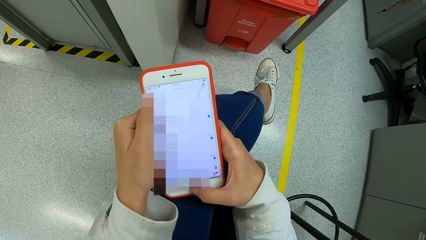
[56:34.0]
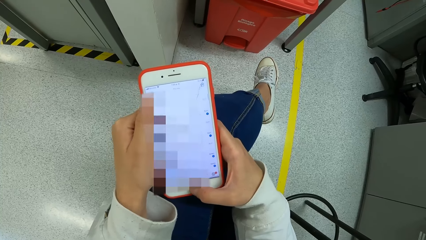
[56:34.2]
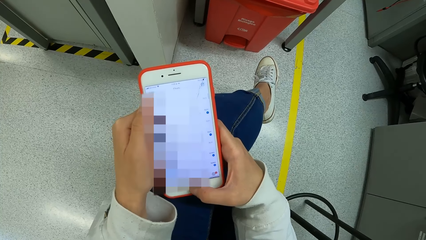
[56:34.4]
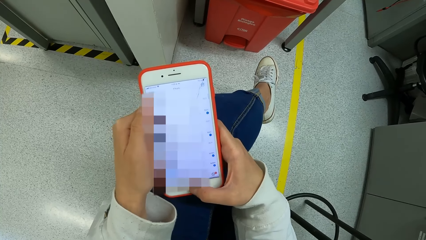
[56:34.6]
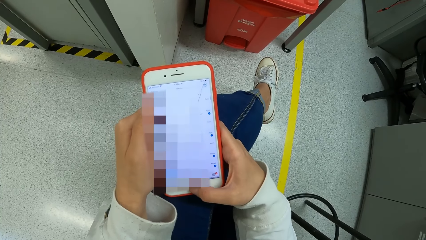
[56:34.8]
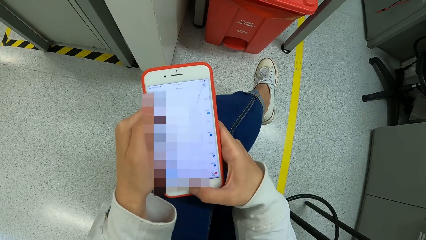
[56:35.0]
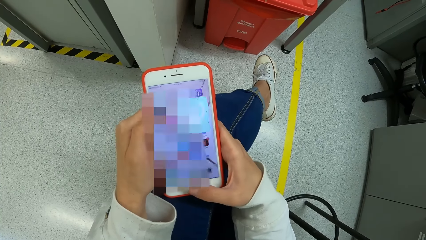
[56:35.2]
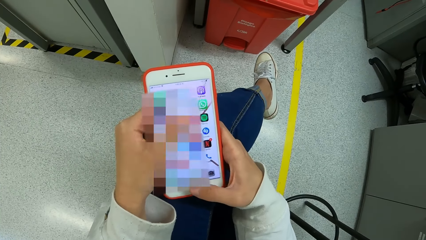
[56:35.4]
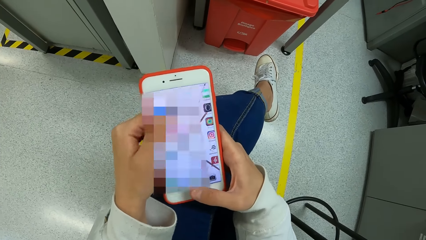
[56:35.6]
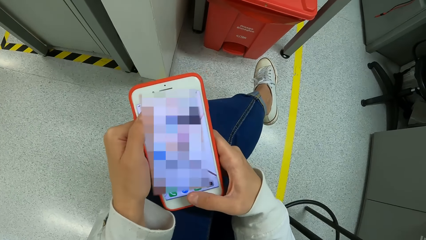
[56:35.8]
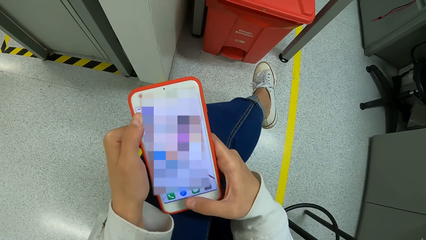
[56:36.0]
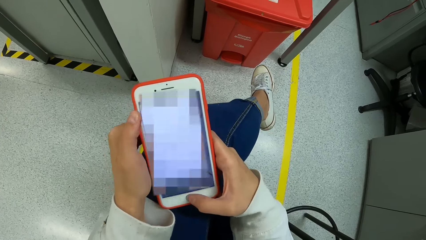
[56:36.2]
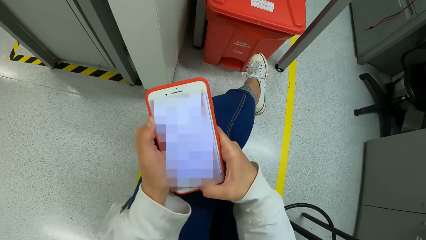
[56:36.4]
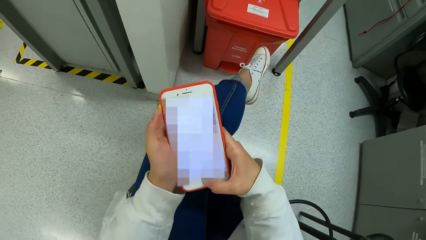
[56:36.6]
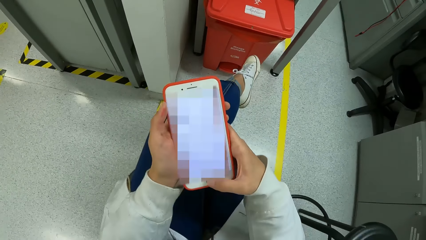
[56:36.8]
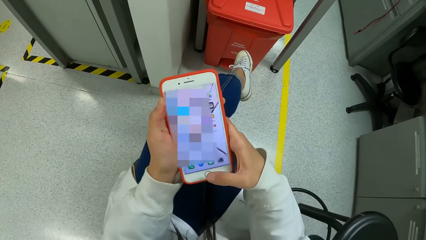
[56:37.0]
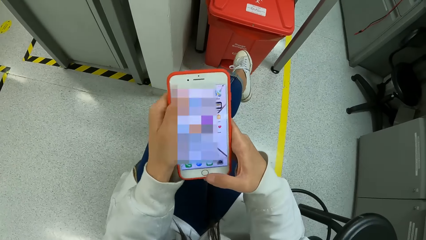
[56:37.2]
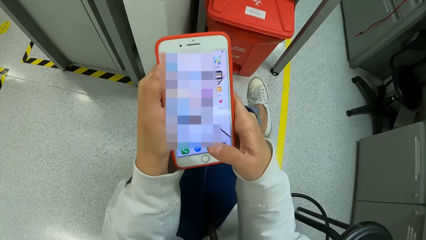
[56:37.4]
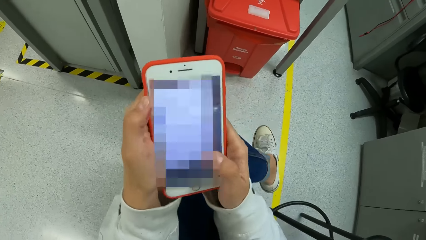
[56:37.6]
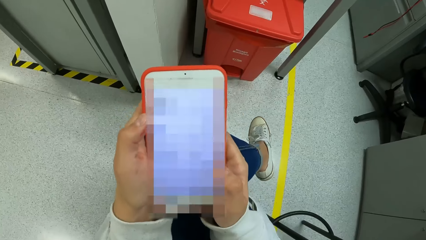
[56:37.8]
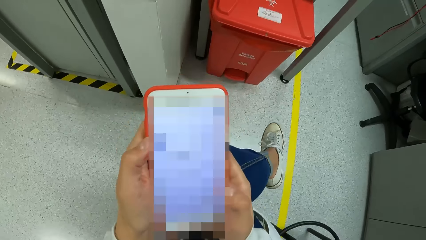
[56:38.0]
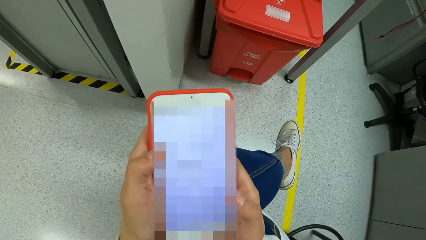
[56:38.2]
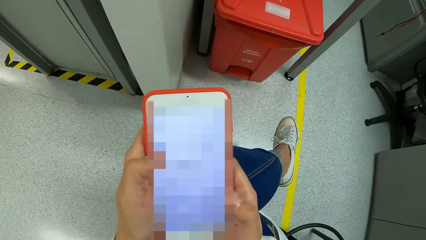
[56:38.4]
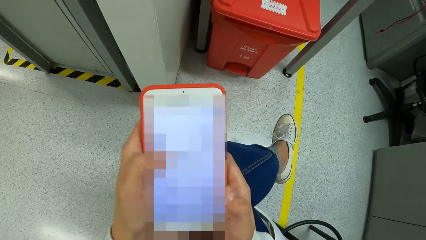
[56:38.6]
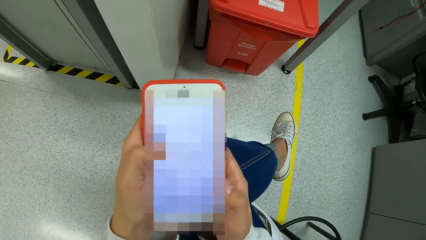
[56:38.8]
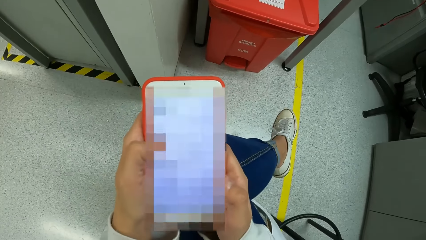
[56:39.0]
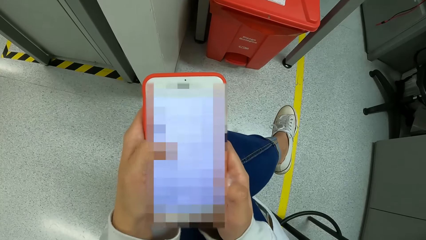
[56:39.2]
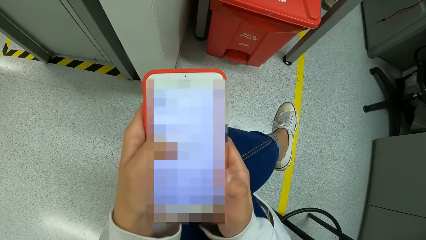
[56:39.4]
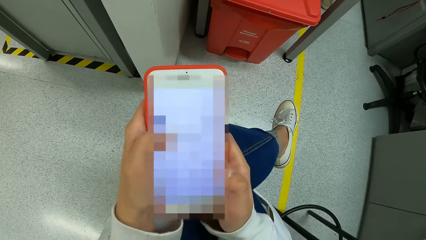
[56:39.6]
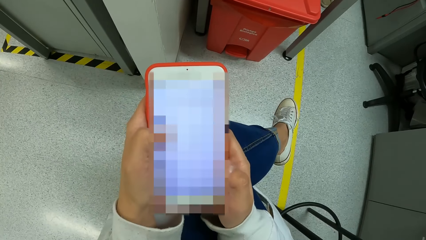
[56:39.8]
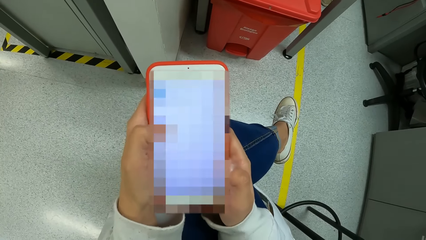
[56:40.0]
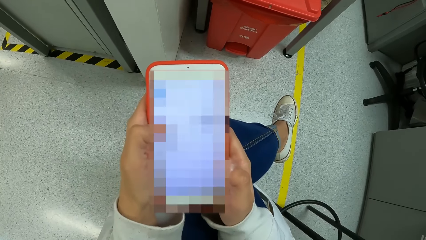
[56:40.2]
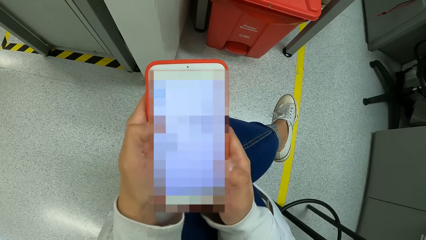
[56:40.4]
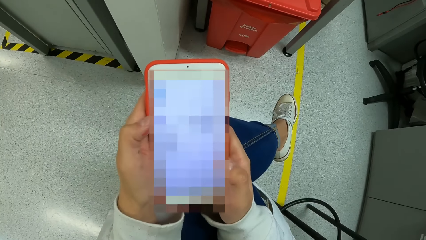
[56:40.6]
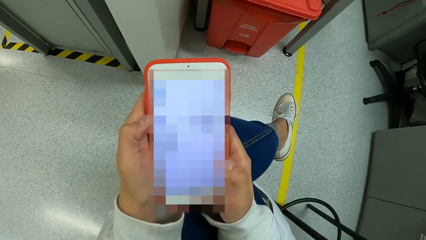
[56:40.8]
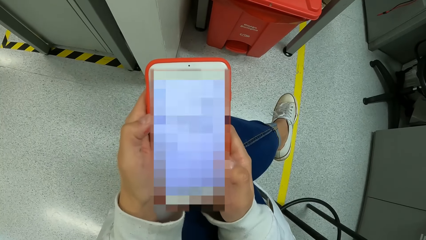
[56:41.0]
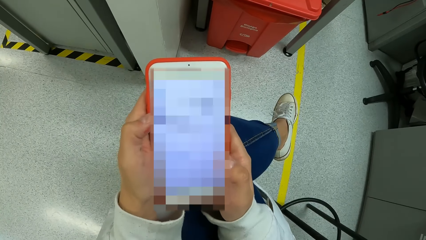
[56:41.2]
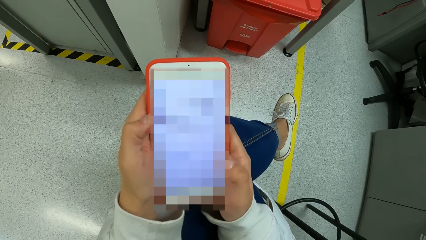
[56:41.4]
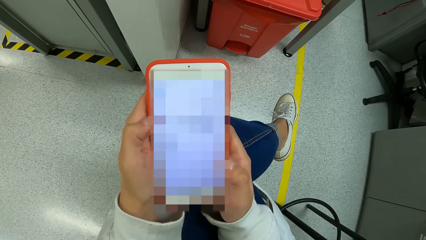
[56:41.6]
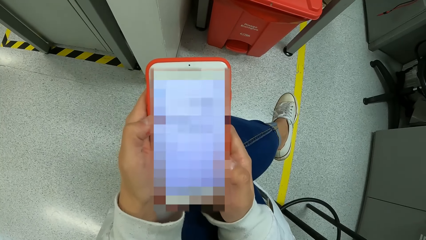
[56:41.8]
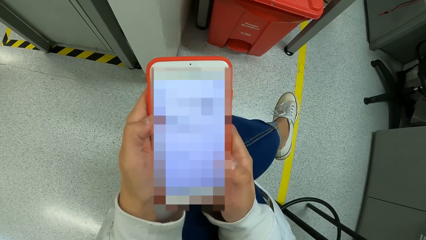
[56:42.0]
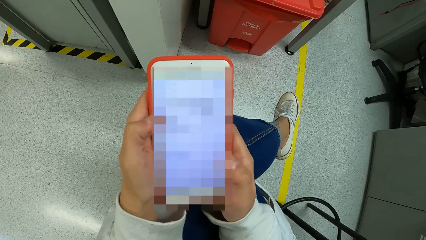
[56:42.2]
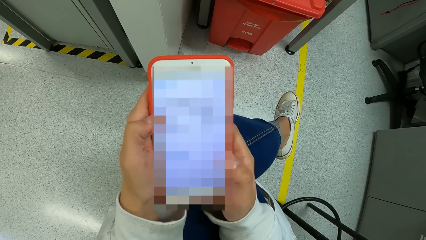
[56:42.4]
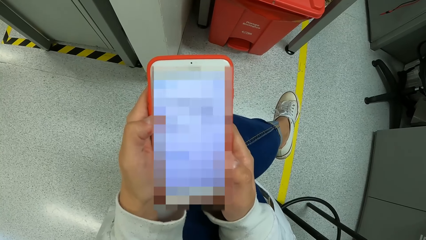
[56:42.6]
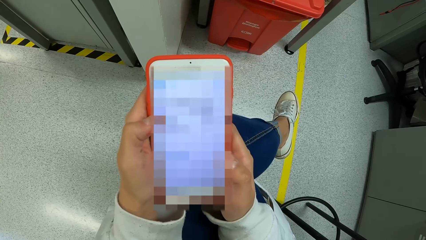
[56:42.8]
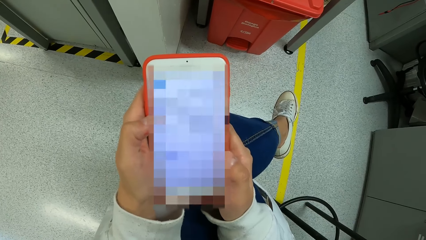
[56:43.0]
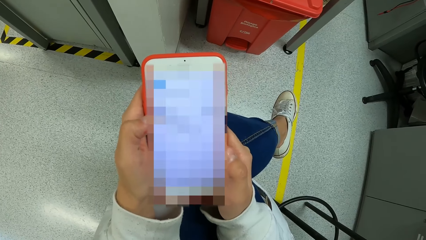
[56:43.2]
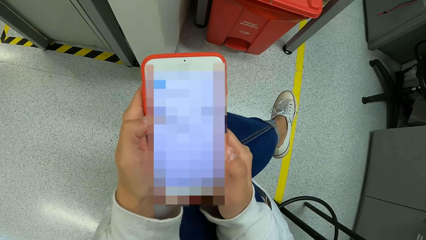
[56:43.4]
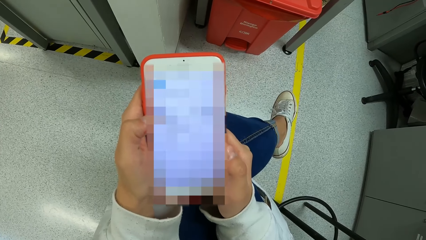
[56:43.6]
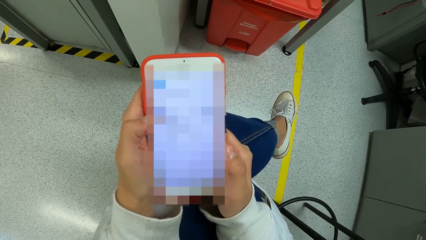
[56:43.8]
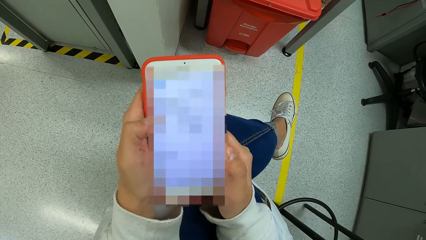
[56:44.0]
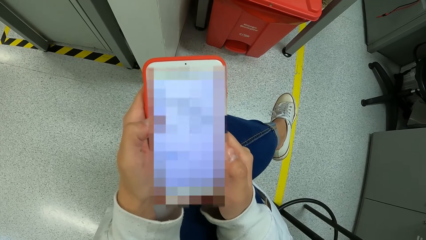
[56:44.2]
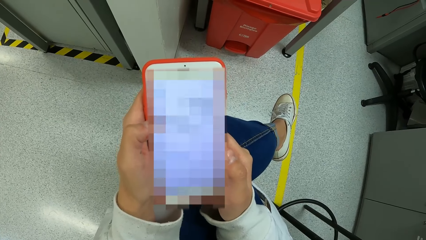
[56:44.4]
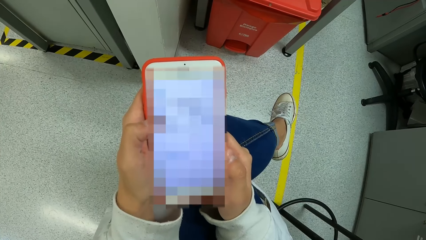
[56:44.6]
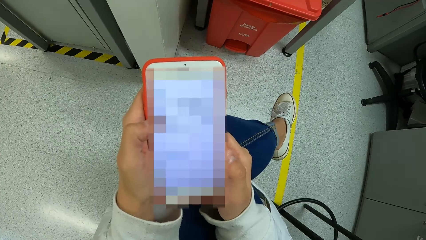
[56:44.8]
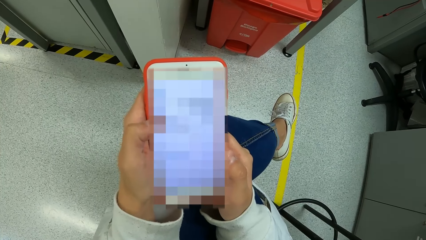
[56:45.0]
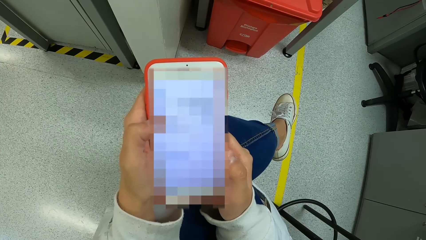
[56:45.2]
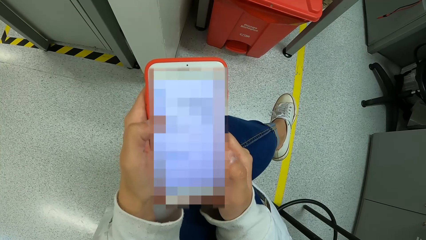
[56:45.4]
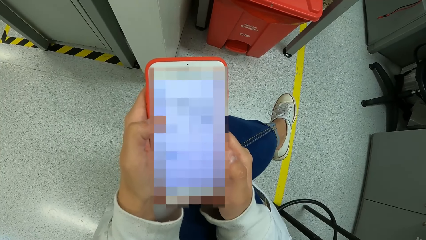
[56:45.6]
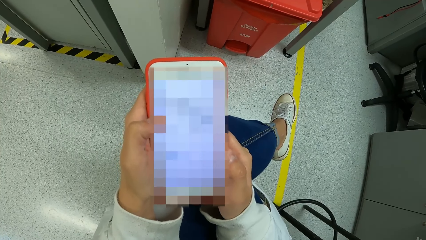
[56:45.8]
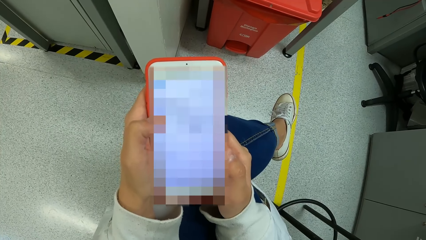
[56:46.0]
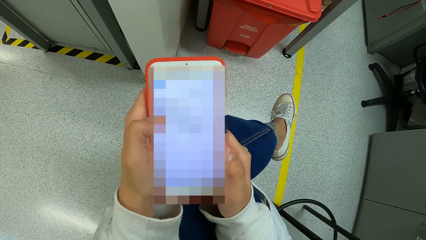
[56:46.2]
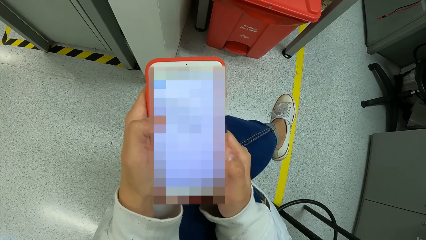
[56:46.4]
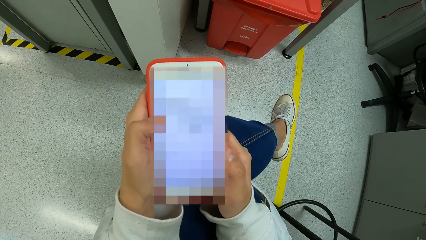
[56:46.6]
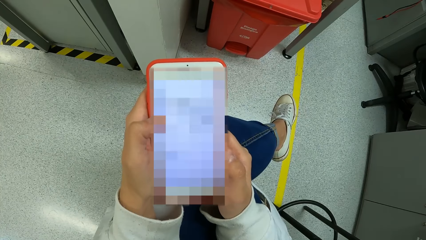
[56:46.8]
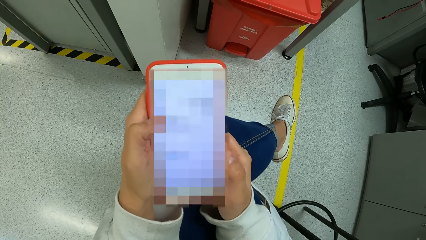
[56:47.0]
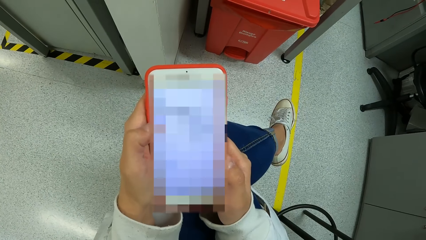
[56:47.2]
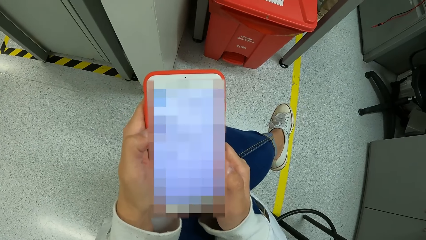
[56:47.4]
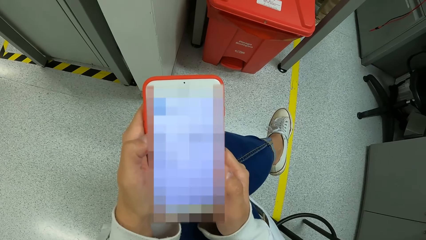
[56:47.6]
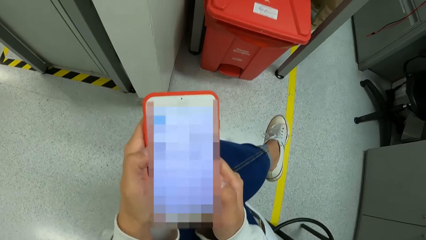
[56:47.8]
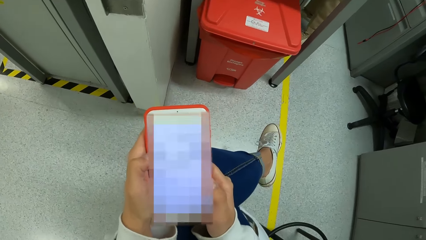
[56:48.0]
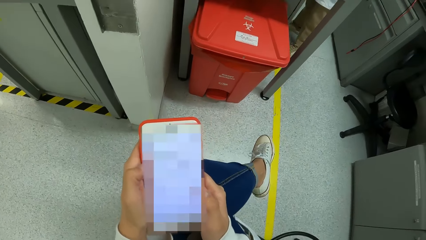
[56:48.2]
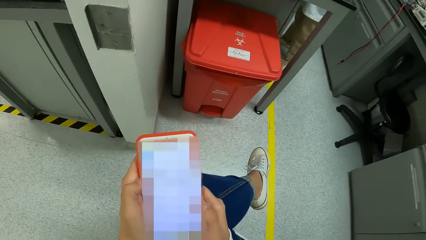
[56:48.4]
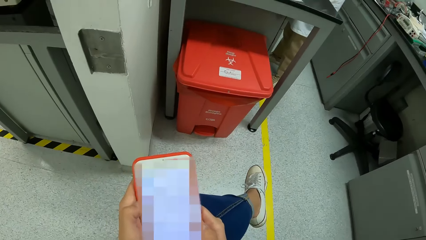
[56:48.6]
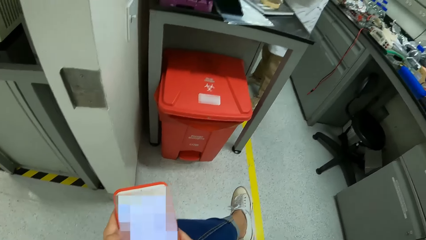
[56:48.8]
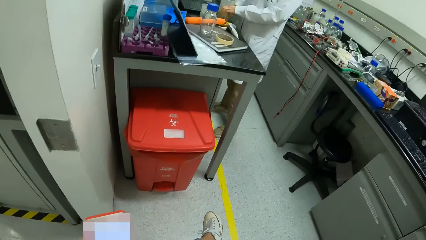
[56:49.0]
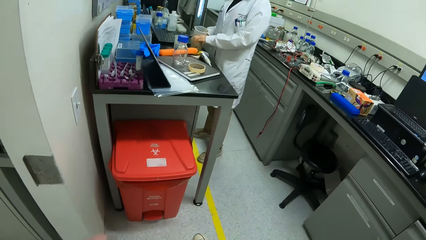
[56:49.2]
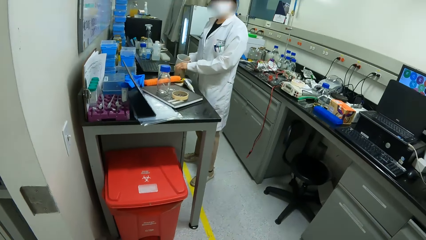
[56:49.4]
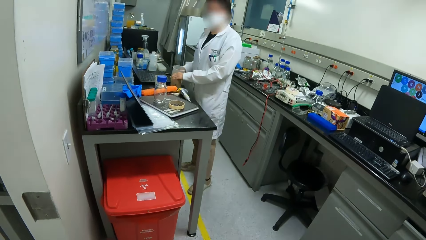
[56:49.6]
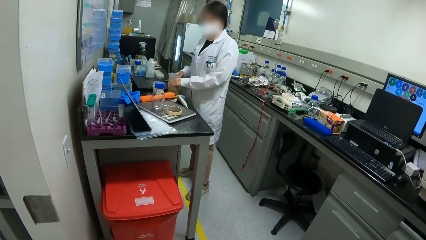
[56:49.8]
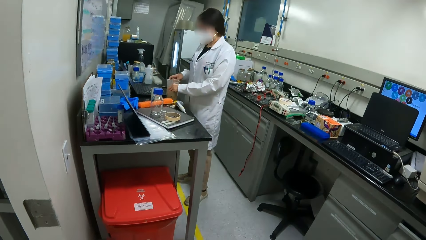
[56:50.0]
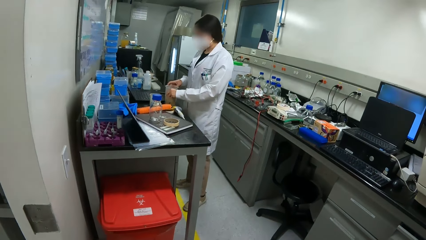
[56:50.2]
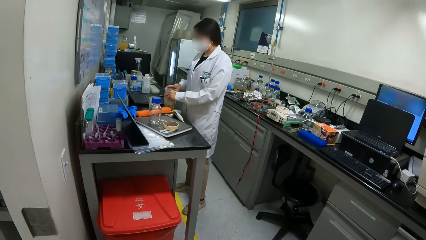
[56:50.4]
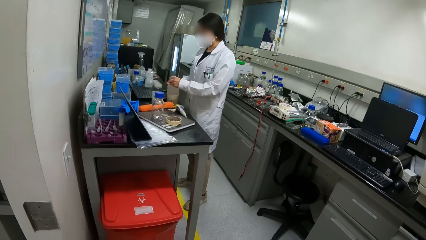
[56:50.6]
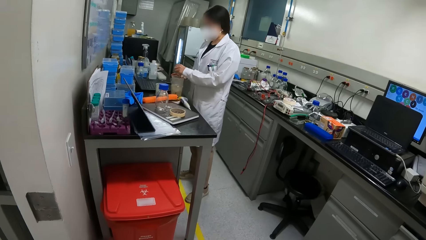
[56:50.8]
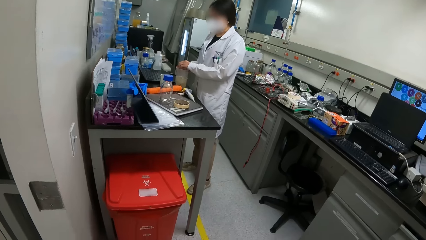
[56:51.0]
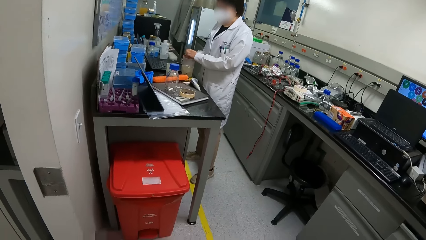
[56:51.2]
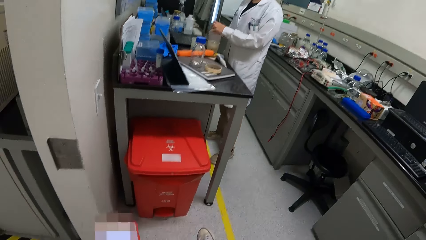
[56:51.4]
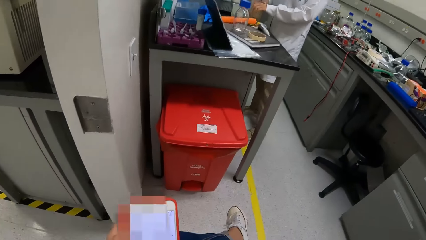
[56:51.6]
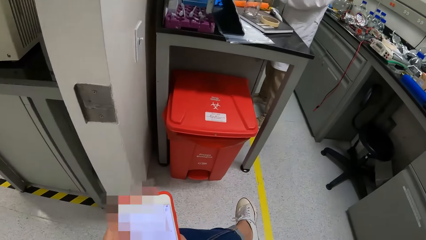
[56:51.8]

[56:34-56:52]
The camera wearer scrolls up a phone screen. They look around the laboratory. A woman holds a cylinder.
